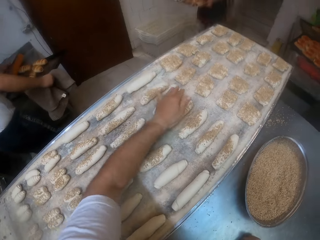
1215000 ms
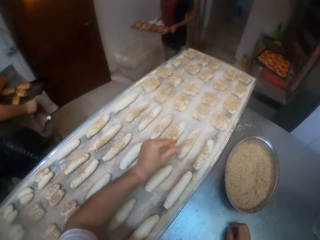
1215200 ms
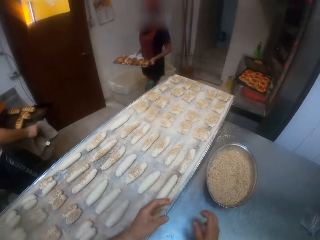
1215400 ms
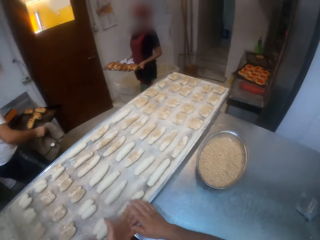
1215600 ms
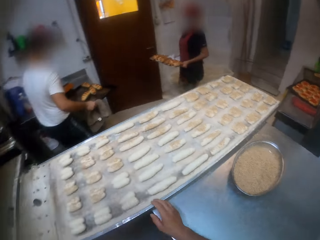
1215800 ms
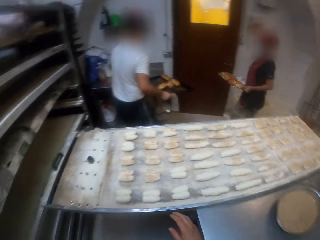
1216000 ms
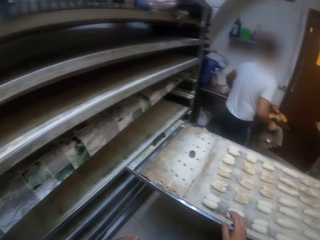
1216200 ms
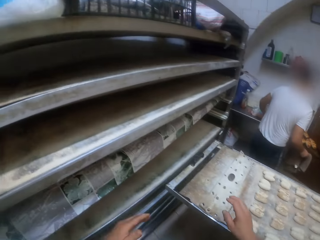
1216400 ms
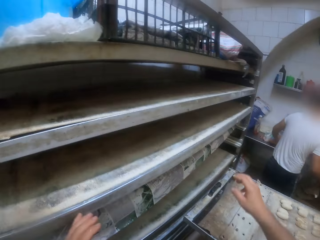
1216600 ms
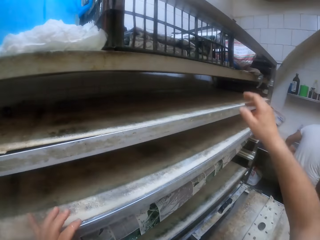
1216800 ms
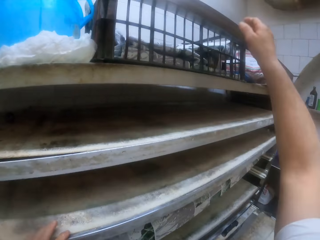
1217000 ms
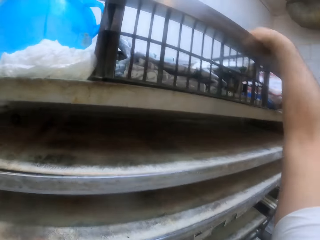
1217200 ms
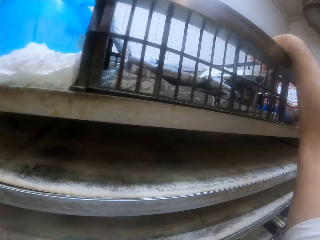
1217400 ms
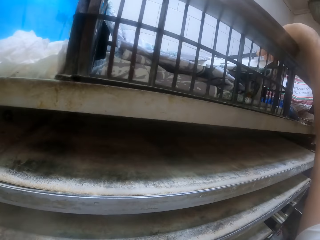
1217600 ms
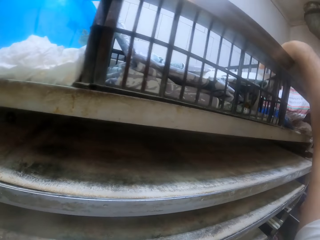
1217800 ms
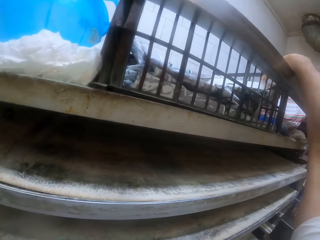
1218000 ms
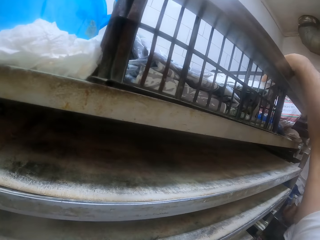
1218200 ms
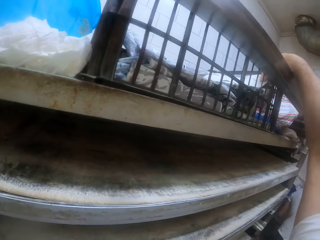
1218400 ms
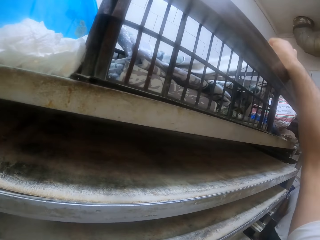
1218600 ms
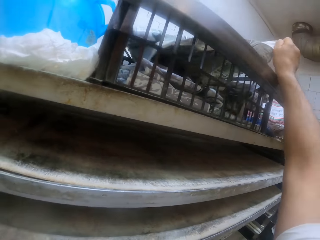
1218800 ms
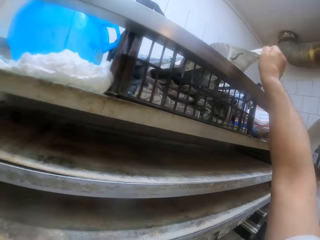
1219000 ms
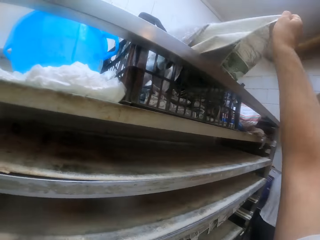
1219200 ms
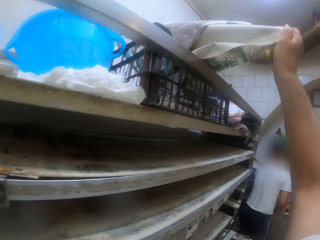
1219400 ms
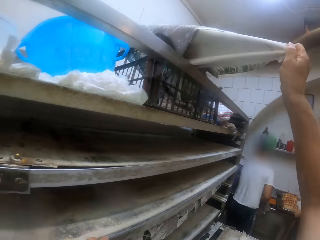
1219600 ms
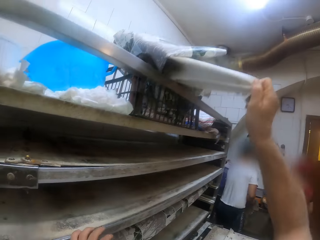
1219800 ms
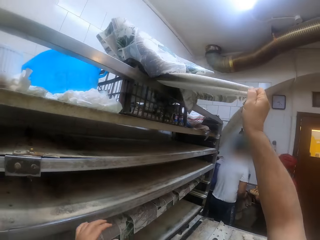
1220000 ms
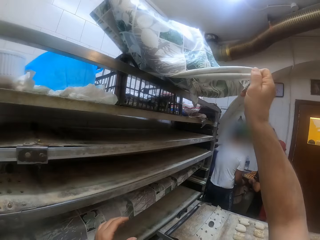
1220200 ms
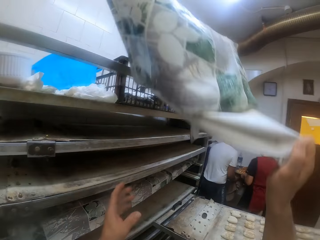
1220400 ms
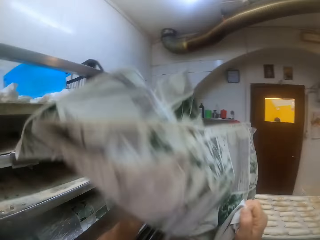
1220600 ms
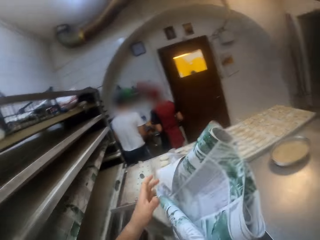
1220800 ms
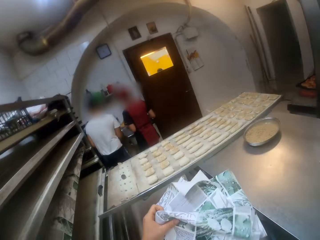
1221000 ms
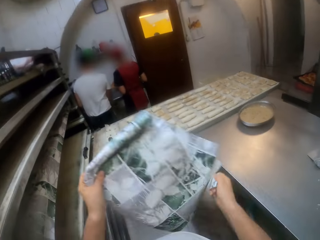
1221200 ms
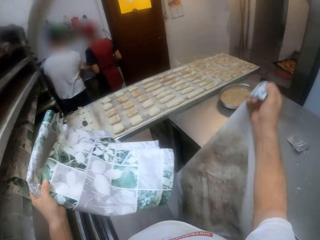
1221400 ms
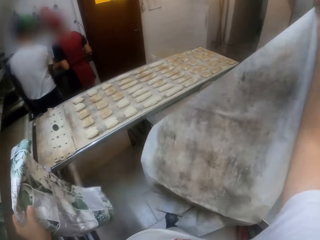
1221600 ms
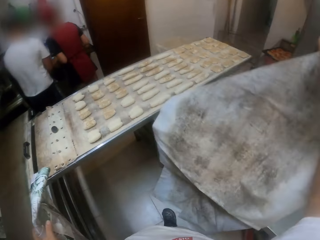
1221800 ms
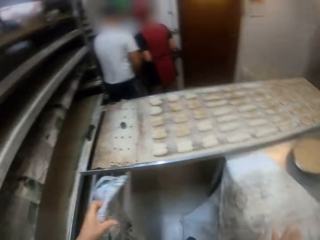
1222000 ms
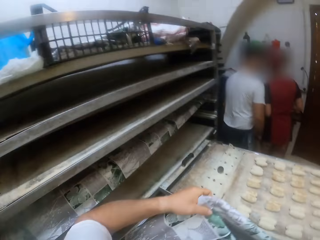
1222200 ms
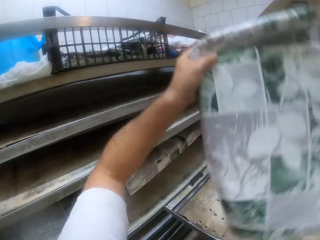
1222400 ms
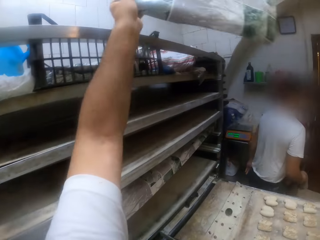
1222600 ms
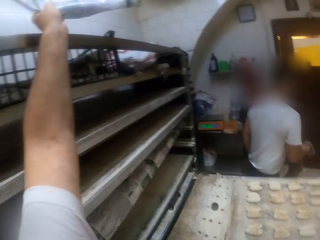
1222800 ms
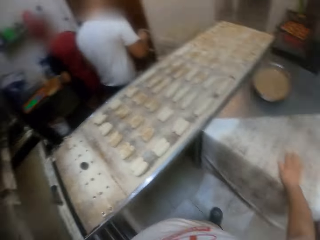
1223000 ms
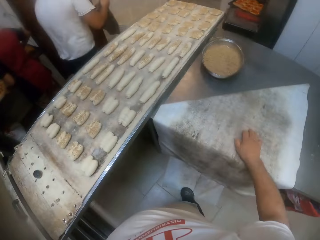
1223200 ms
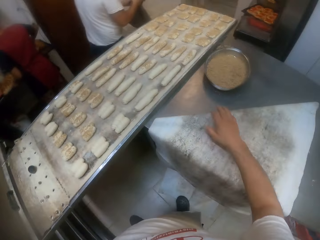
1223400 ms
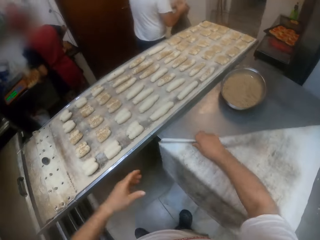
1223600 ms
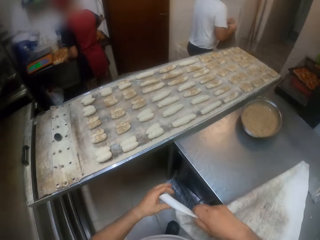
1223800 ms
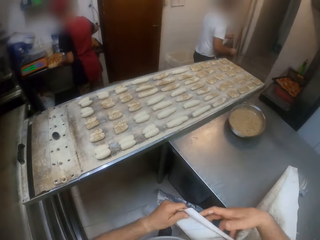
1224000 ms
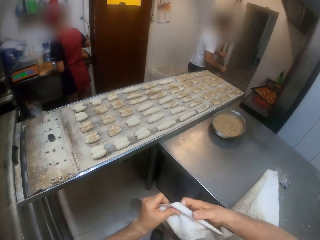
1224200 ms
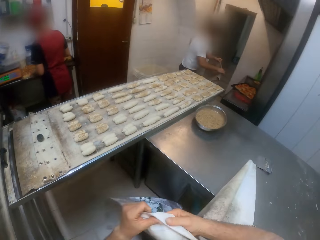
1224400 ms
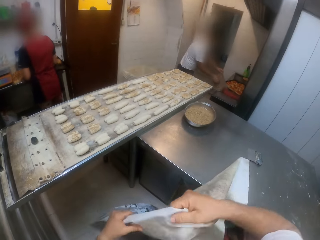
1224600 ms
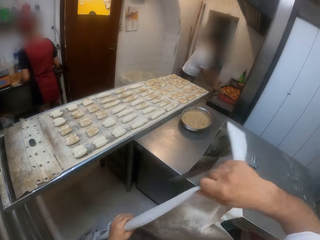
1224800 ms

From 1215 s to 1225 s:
The woman moves towards the man with a tray of breads in her hands. The camera wearer cleans his hands. He removes some proofing cloths from a basket with his right hand. He drops one proofing cloth on the baking table with his right hand. He drops one proofing cloth into the basket with his left hand. He unfolds the proofing cloth with his hands.

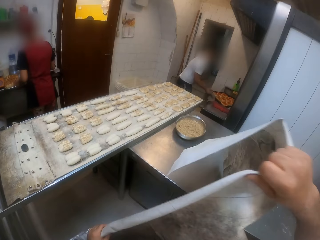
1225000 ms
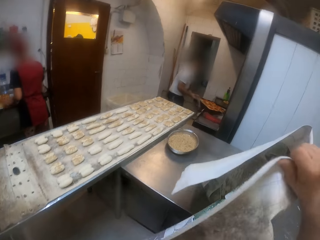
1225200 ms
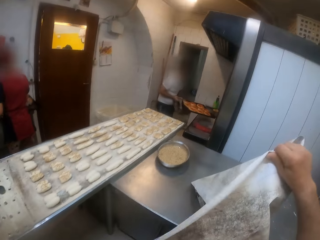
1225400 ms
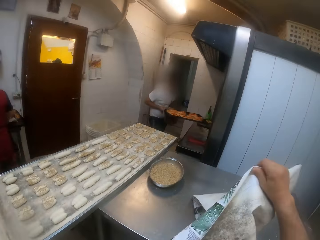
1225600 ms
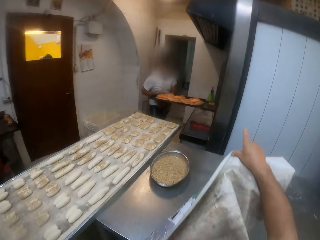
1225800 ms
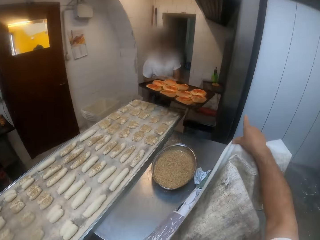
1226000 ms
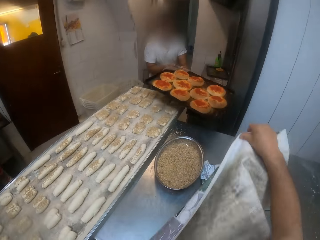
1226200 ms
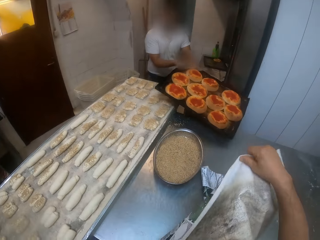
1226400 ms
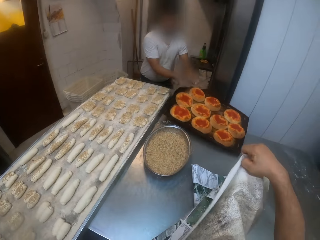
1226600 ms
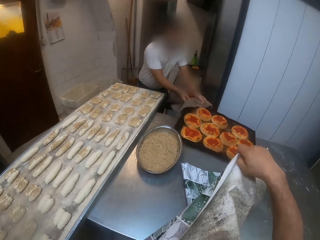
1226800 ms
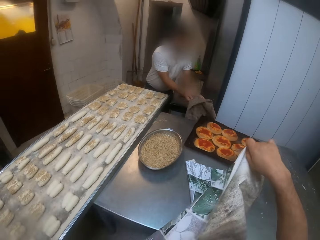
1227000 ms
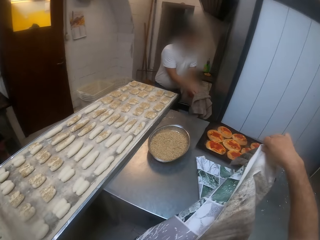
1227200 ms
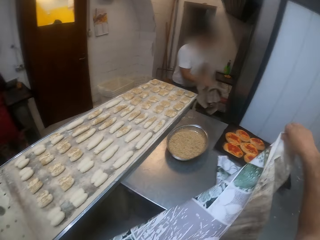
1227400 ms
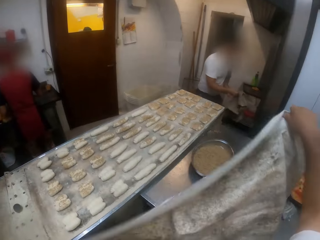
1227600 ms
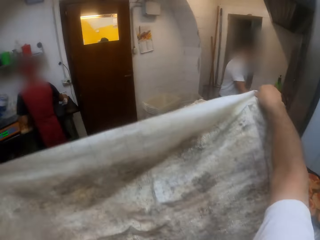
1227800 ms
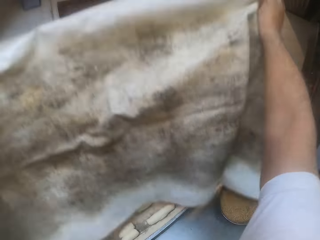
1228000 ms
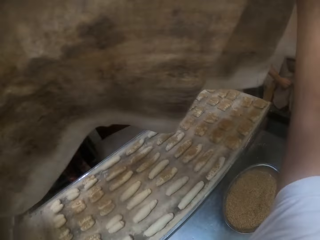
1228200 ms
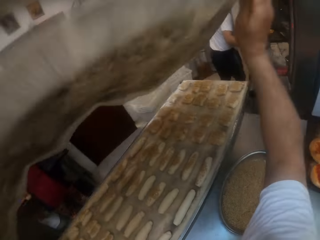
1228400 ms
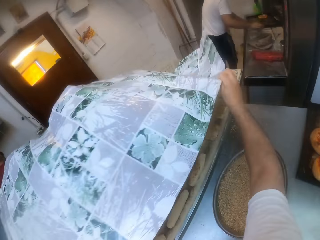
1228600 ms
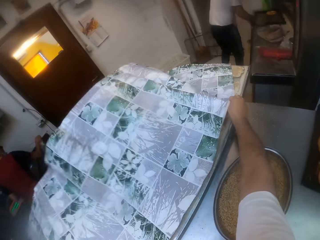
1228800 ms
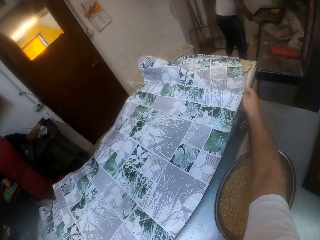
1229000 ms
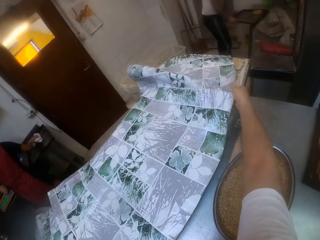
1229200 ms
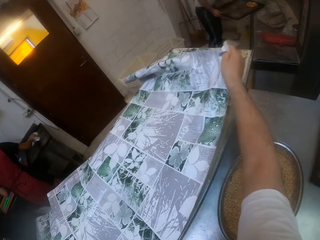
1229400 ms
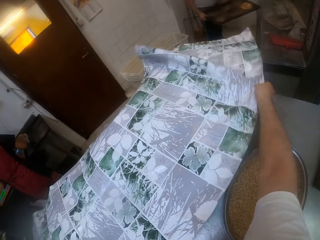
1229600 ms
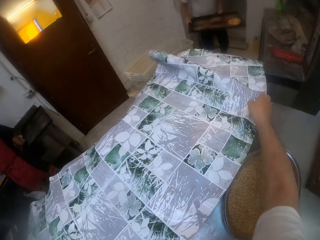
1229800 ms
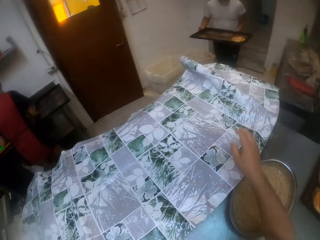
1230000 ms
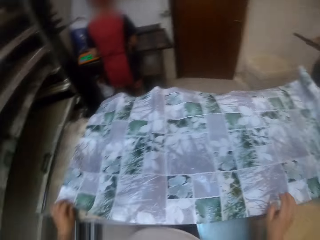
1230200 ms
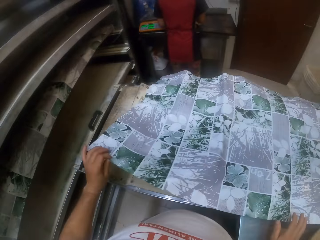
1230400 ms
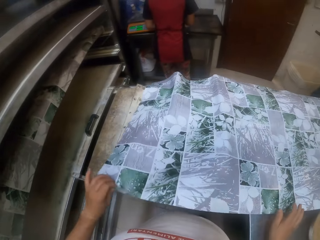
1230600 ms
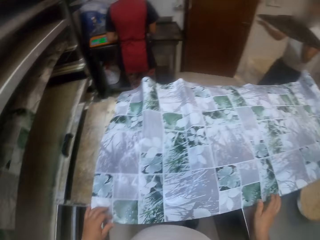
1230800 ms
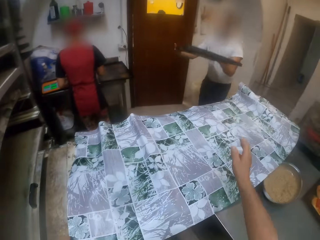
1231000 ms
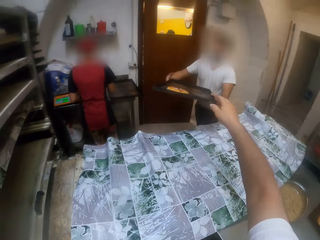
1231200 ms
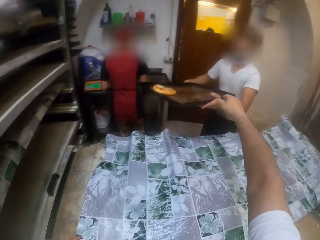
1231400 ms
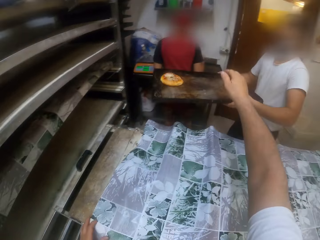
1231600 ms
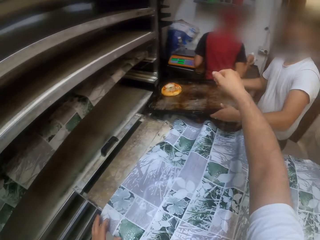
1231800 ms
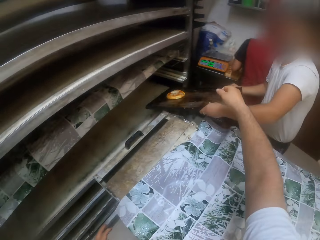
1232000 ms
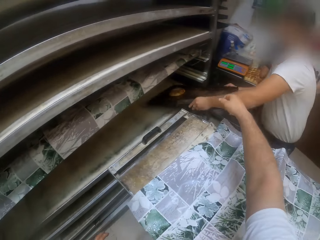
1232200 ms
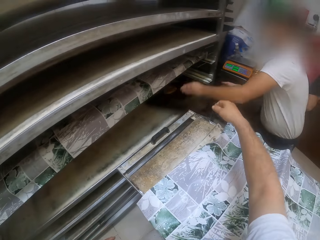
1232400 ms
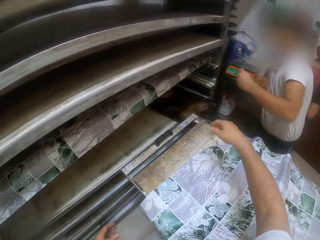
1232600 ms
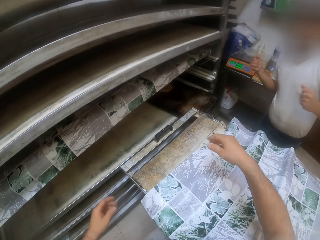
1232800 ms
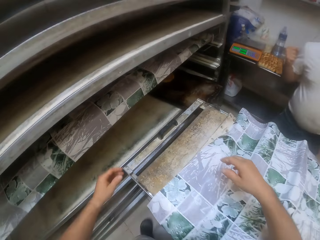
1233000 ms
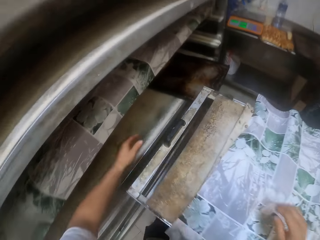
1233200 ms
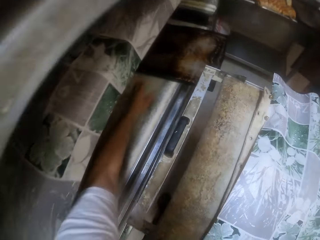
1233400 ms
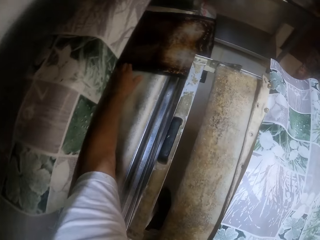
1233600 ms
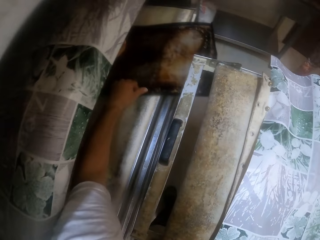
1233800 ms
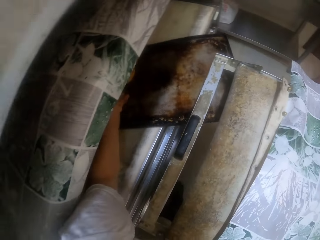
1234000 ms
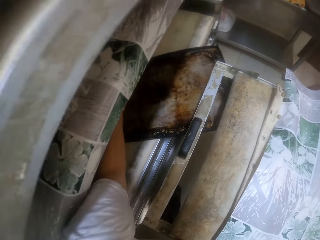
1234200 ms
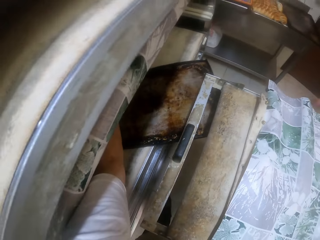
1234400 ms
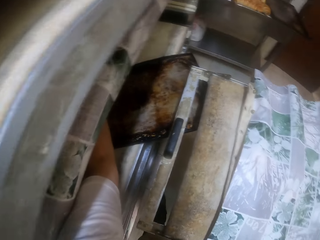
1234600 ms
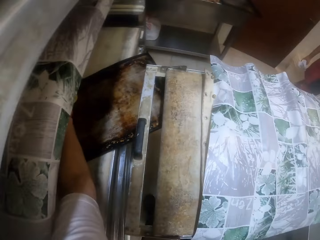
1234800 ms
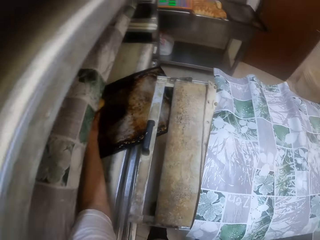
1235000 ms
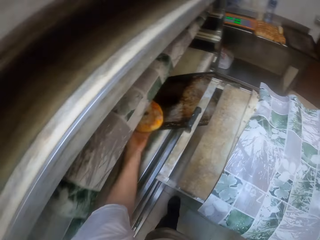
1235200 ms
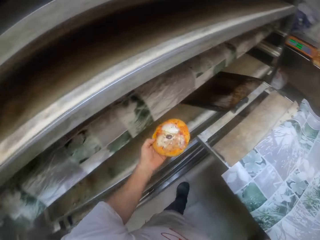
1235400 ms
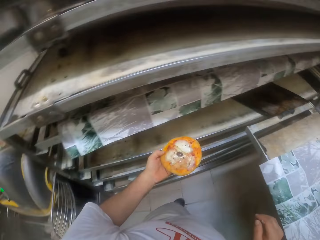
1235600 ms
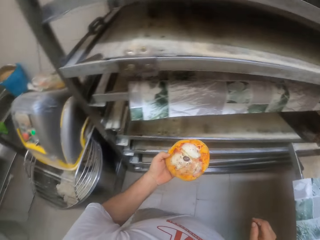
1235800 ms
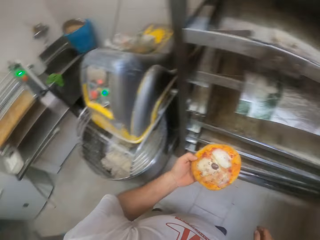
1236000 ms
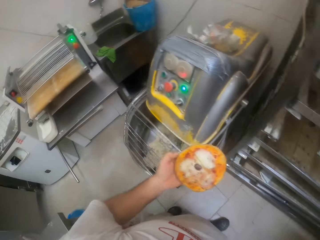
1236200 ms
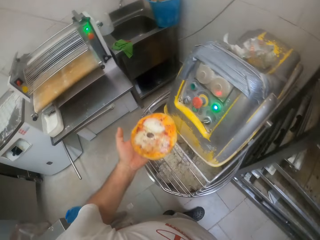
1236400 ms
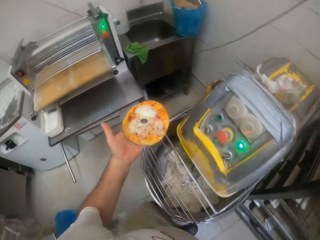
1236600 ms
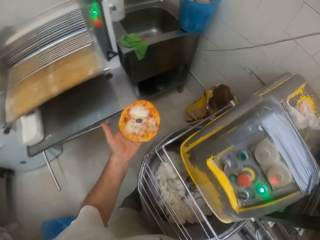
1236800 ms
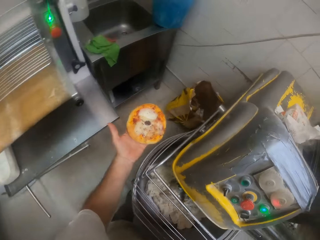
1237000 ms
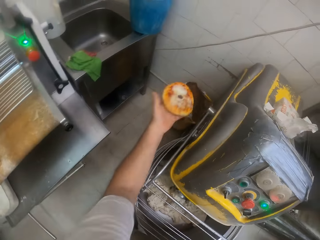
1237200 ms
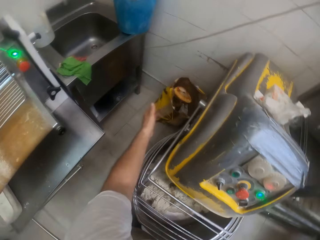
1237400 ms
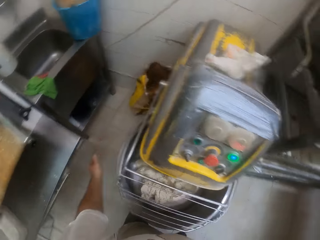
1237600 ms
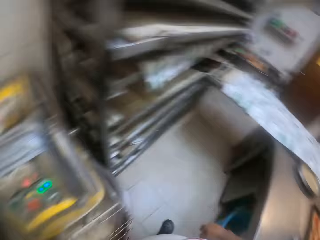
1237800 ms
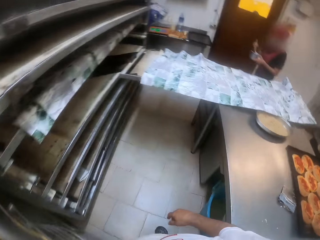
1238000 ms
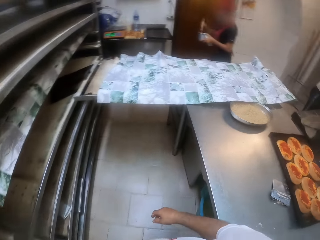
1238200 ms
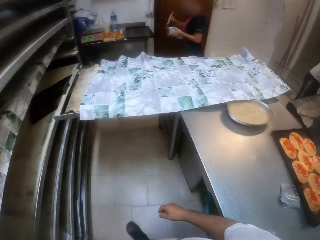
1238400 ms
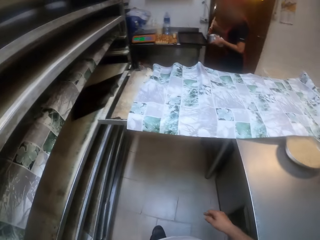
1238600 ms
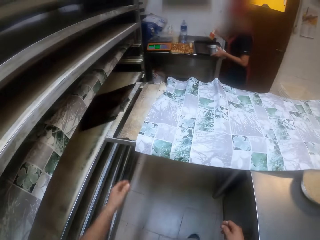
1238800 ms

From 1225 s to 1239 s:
The man lifts up a tray of breads from a table with his hands. The man drops the tray of breads on the baking table with his hands. The camera wearer covers the doughs in the tray with the proofing cloth. The man lifts up a tray of bread from the table with his hands. The camera wearer interacts with the man. The man puts the tray of bread in a shelf with his hands. The camera wearer pulls the tray of bread on the shelf with his left hand. He removes the bread from the tray with his left hand. He moves towards a trash bag with the bread in his left hand. He drops the bread into the trash bag with his left hand. He moves to the baking table.
